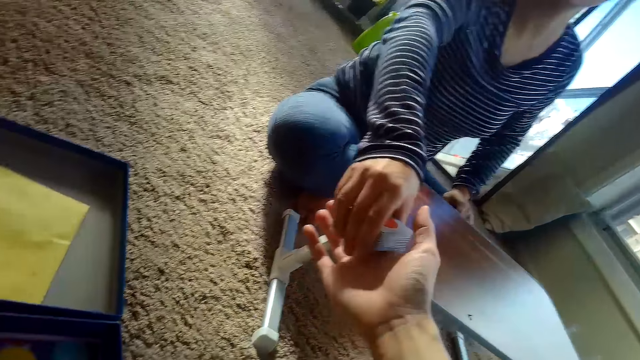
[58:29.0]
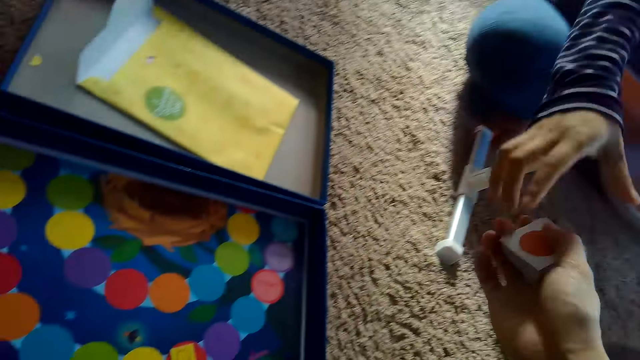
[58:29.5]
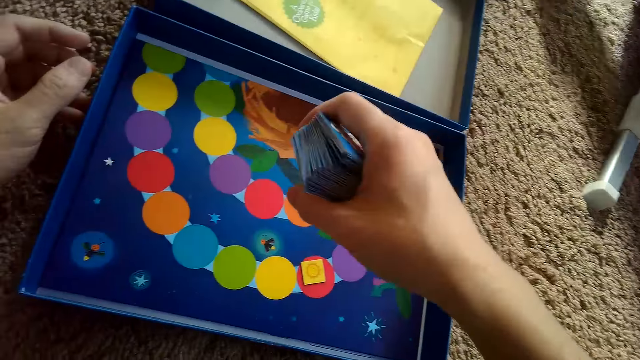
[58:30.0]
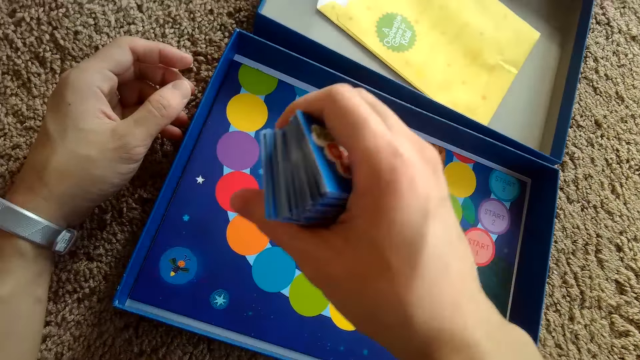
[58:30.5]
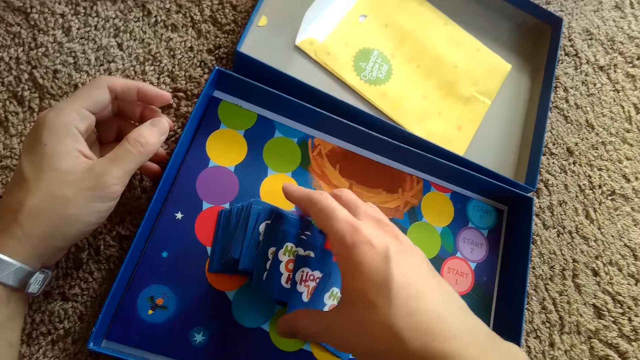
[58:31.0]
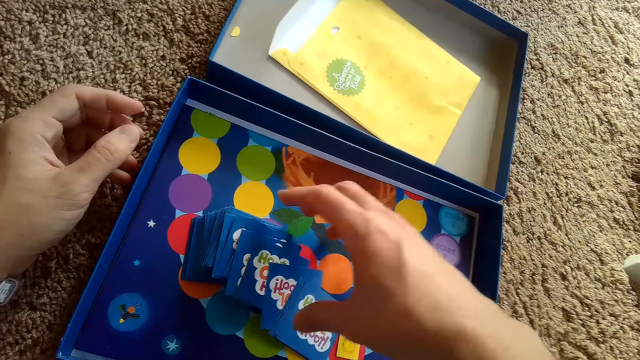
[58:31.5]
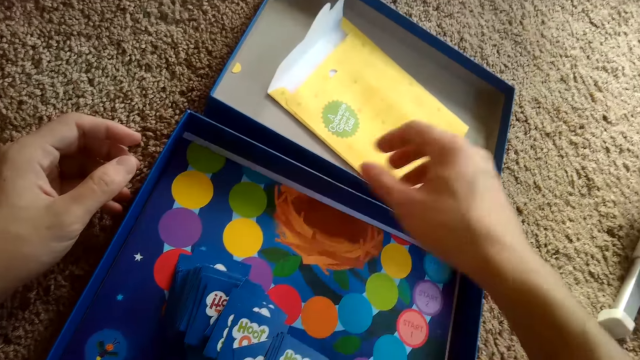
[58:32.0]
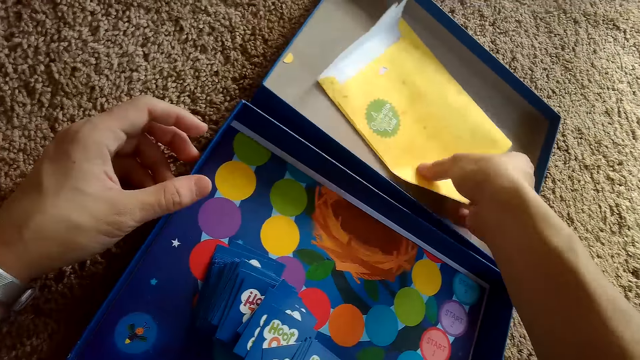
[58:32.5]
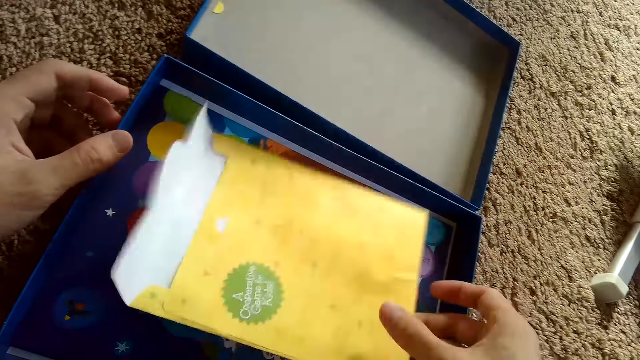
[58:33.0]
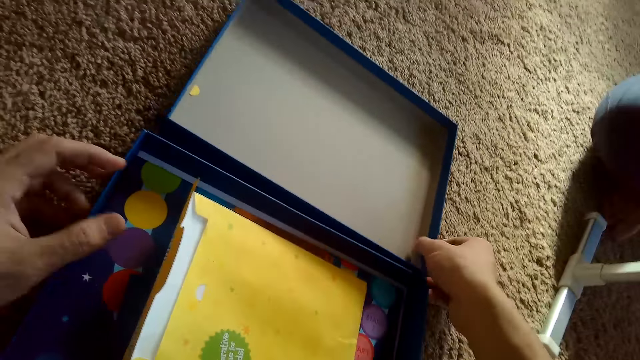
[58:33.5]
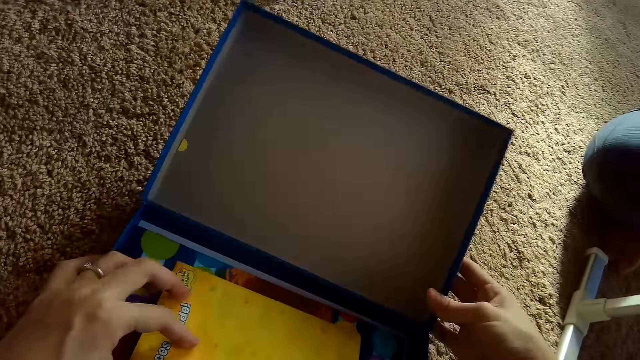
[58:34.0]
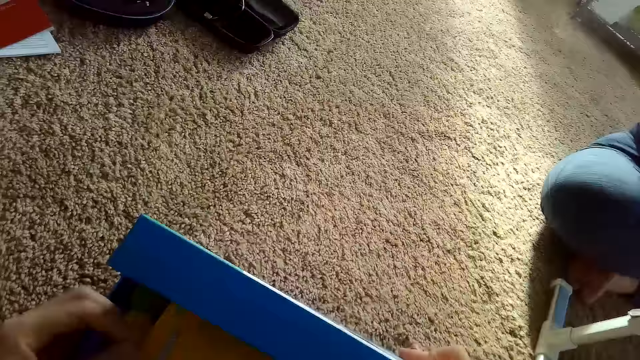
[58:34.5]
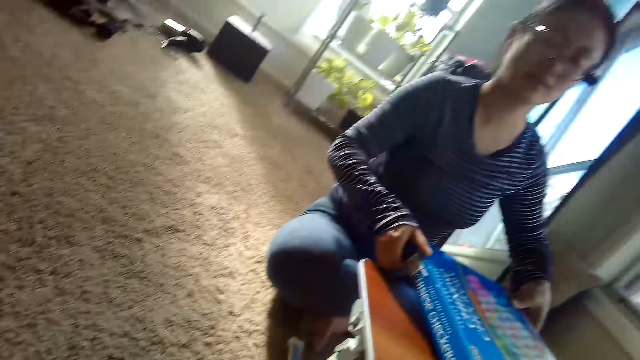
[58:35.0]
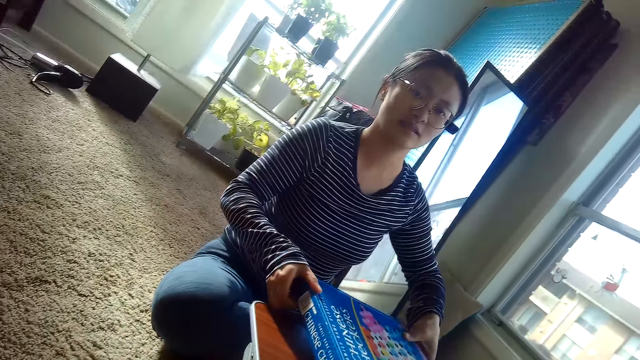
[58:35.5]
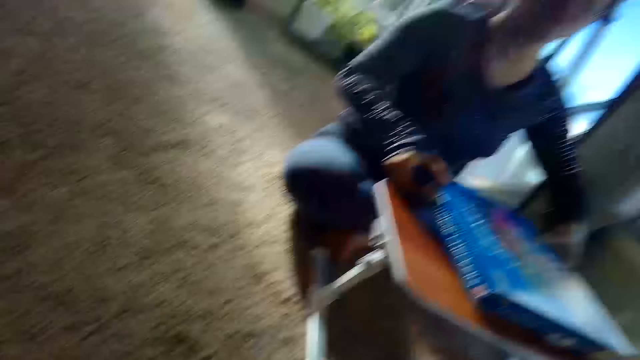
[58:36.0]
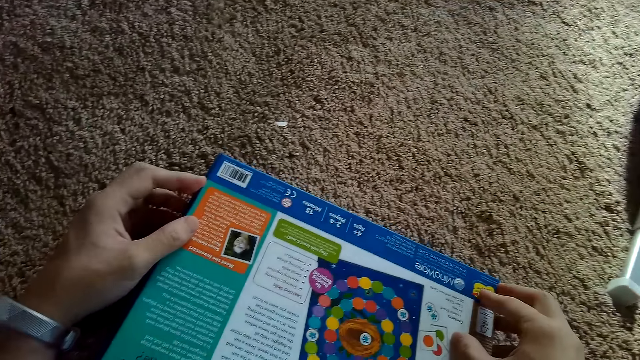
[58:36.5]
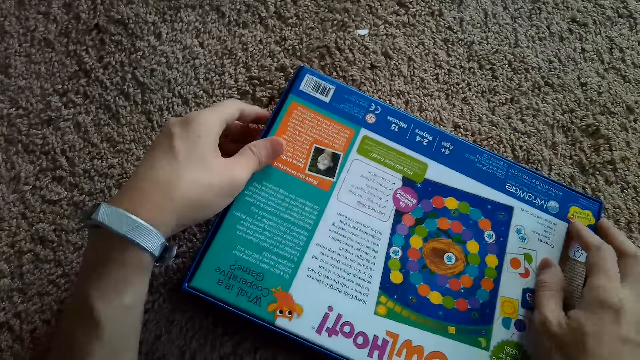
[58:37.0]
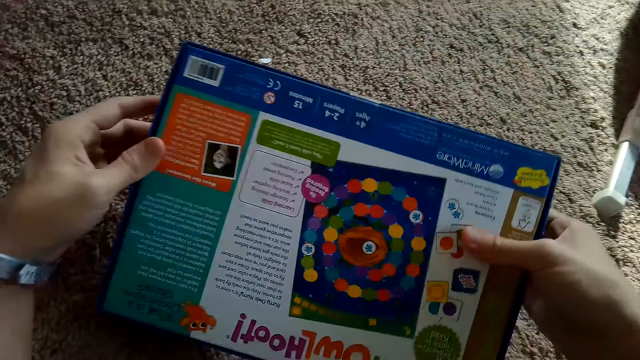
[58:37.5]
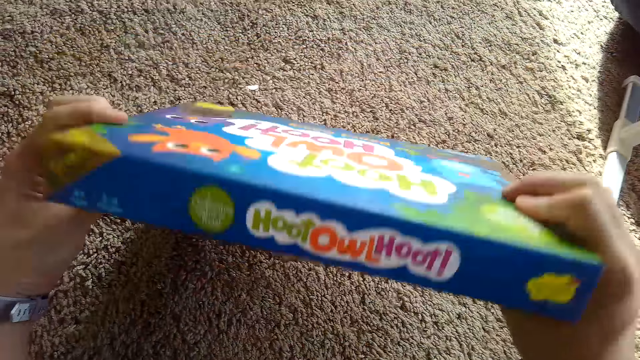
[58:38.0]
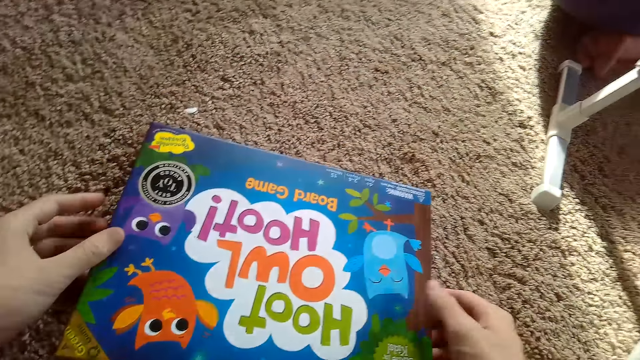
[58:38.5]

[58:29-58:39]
The partner passes a card to the camera wearer. The camera wearer receives the cards from the partner with his right hand. He places the cards in the box of the game board with his right hand. He picks an envelope and places the cards on the envelope. He closes the box of the game board with his right hand. The partner places the Chinese checkers game on the table.

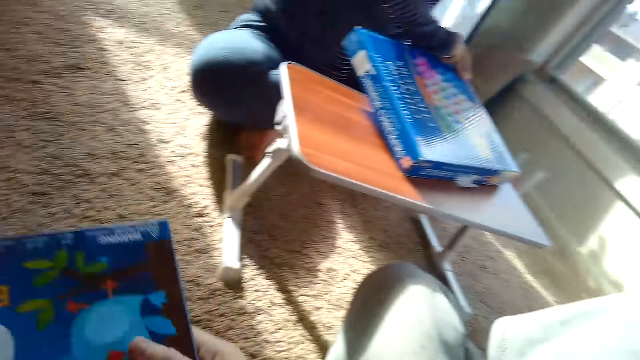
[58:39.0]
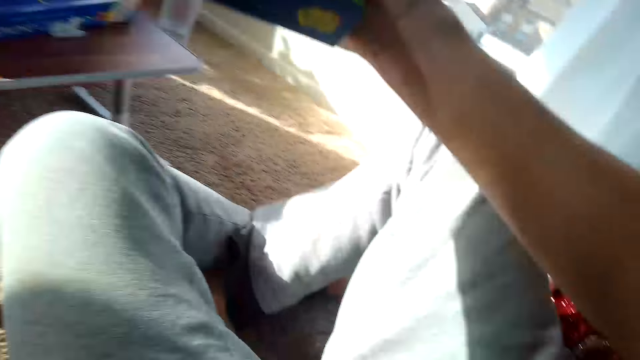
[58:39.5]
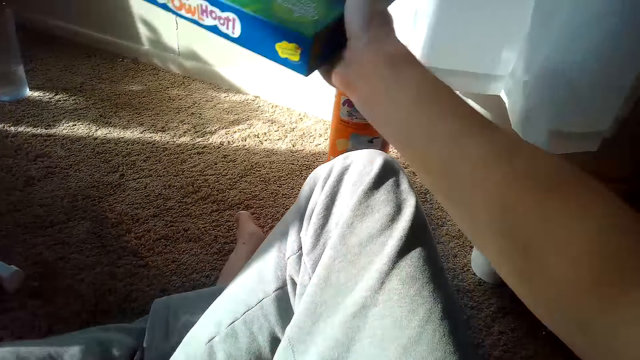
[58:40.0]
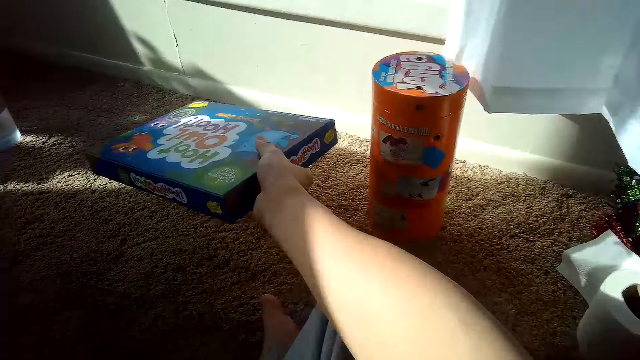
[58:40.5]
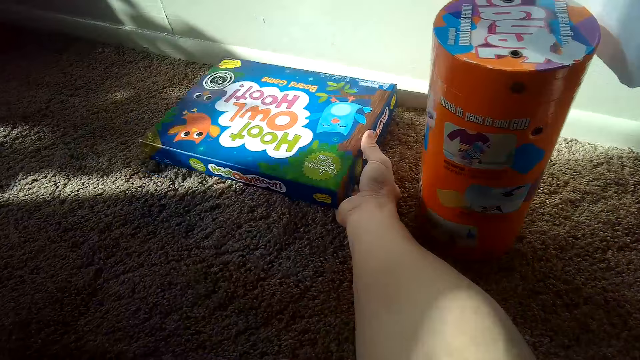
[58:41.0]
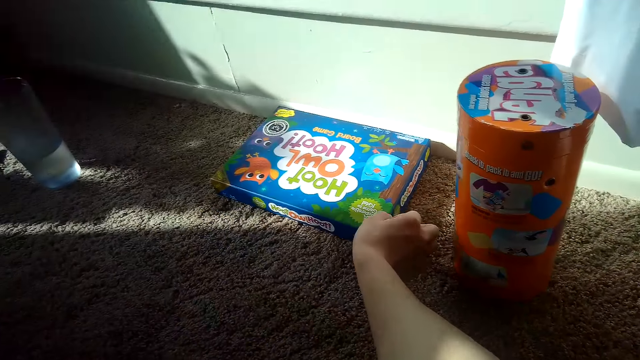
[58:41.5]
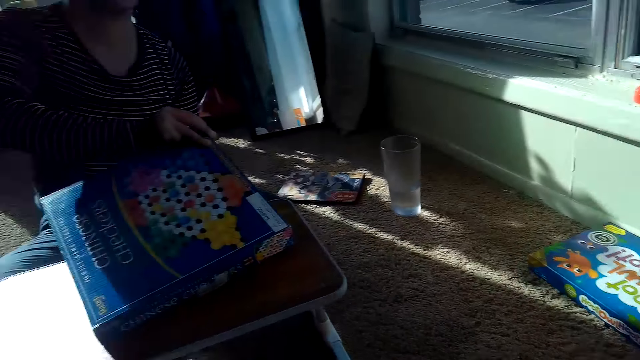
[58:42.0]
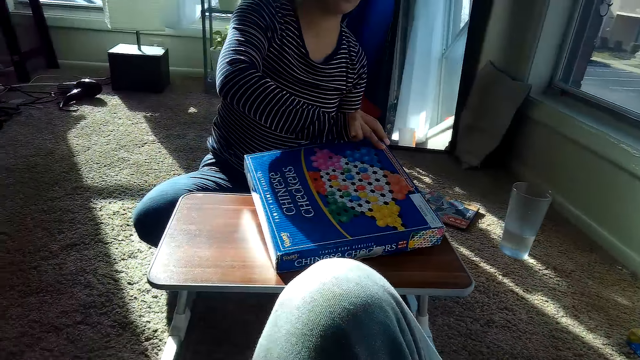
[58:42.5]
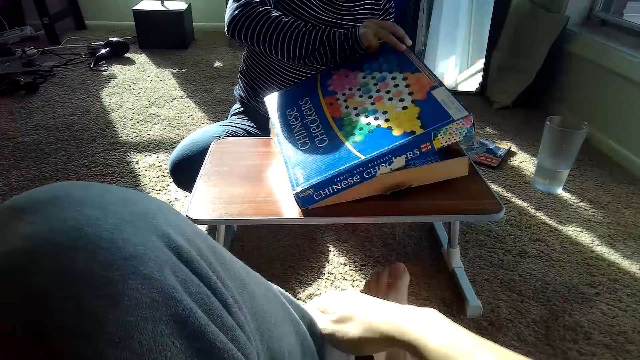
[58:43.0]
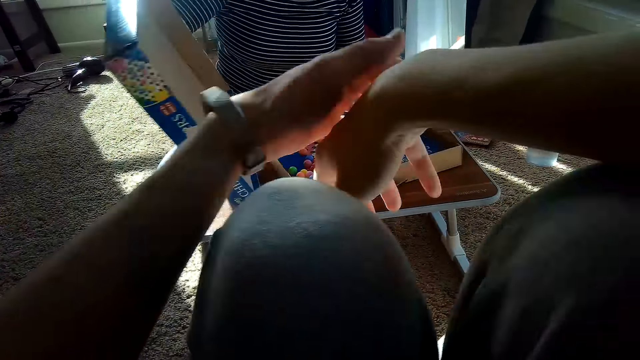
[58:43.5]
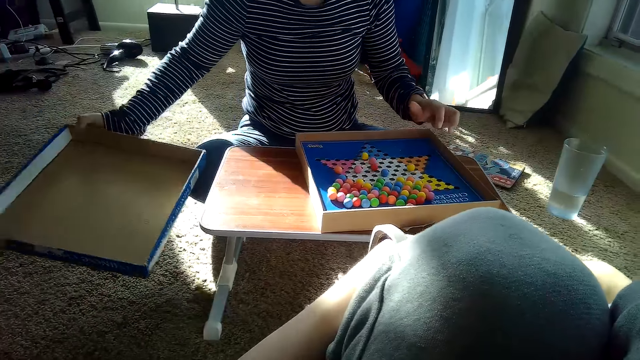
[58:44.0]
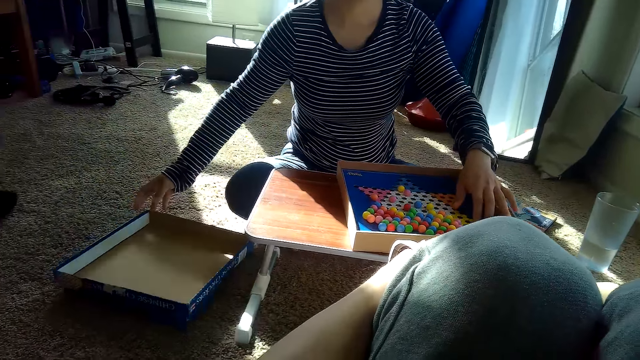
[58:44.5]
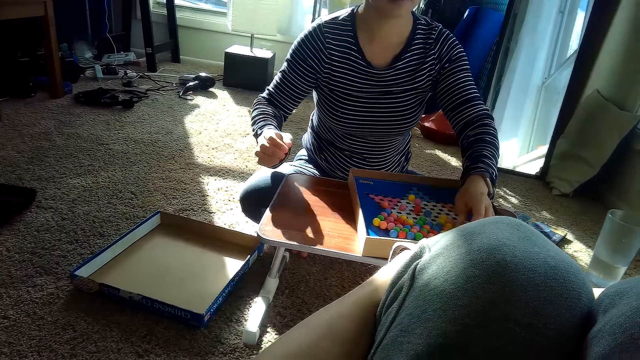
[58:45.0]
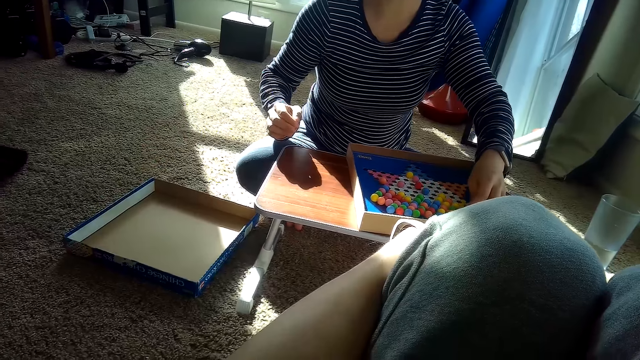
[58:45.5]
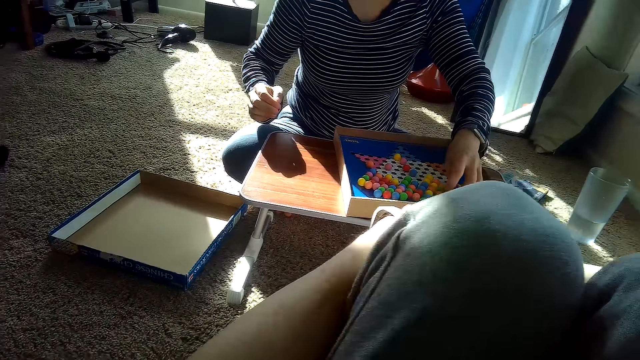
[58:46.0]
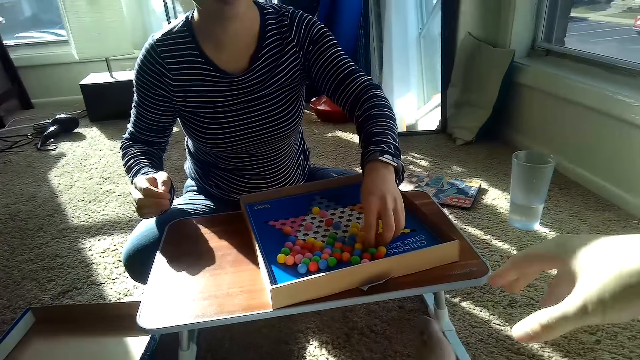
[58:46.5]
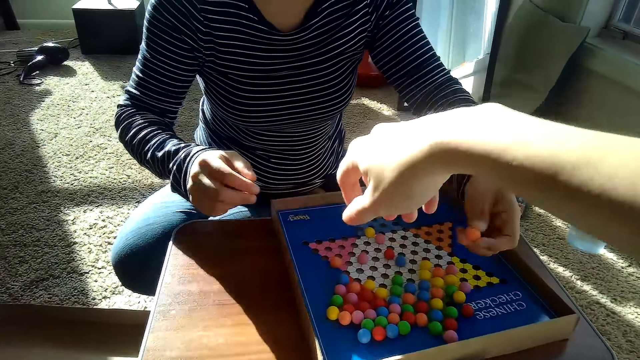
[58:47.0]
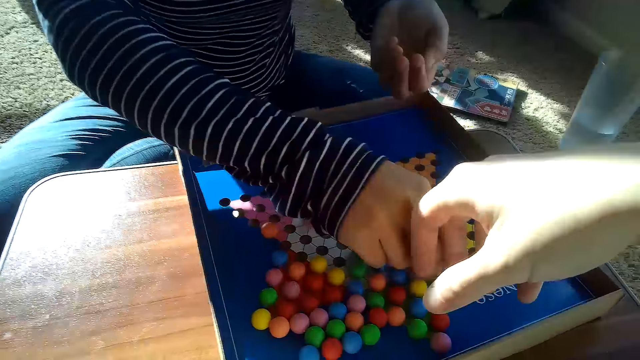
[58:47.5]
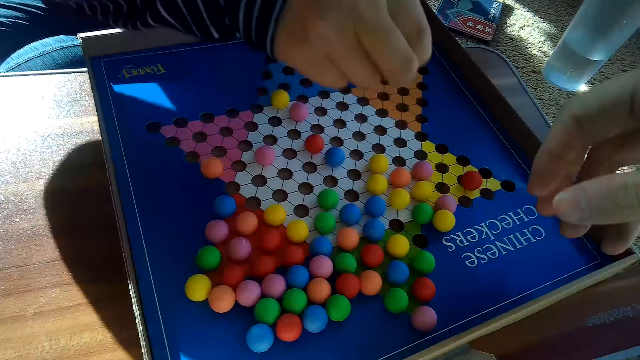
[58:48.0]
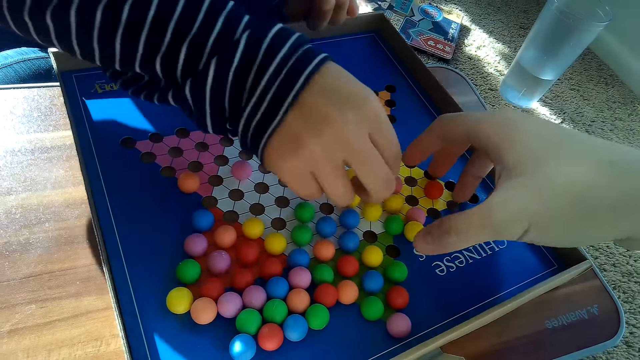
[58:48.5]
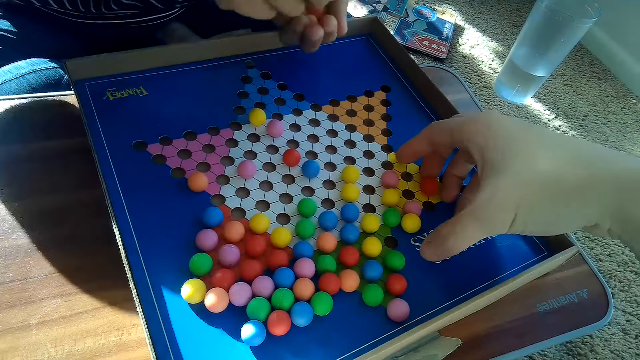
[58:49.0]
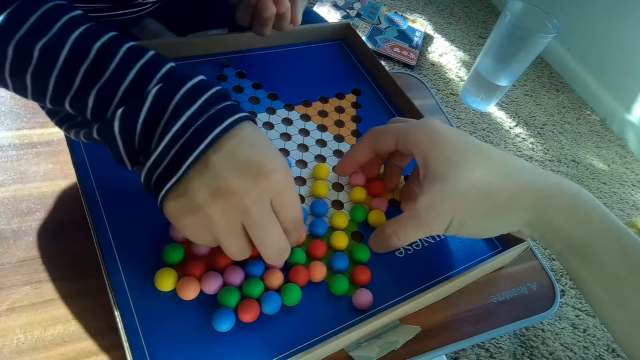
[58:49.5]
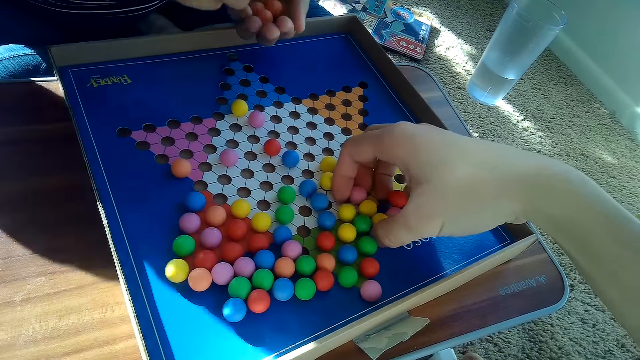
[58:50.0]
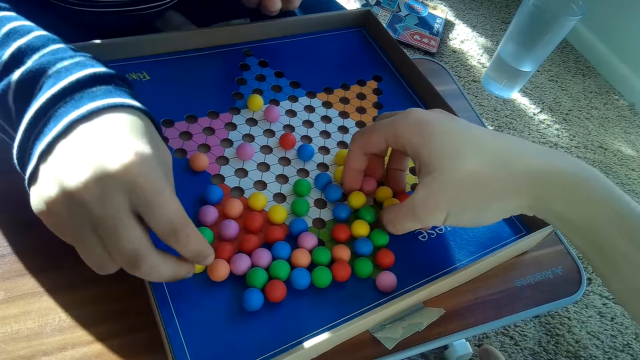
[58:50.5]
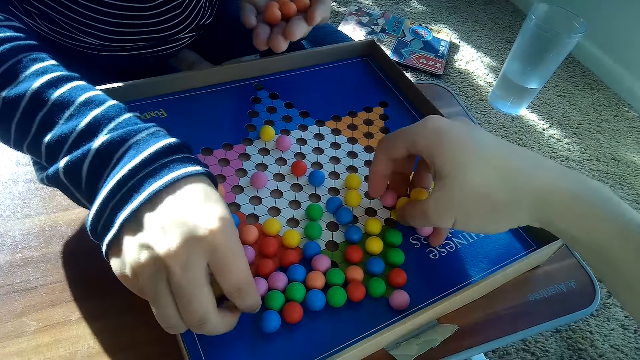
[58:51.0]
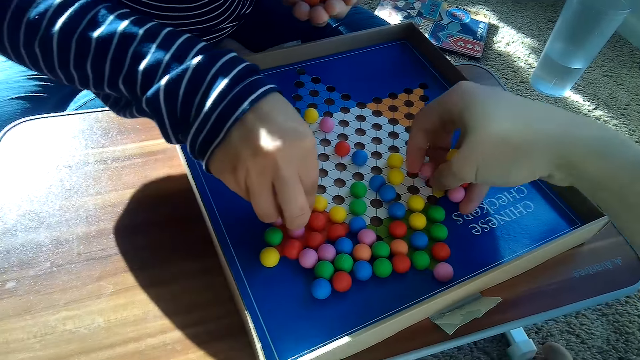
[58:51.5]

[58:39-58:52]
The camera wearer places the box of the game board, the Hoot Owl Hoot game, on the floor with his right hand. The partner opens the box of Chinese checkers with her right hand and puts down the box cover. She picks the balls or marbles in the board game box of Chinese checkers with her right hand. The camera wearer picks up the balls in the board game box of Chinese checkers with his right hand. The partner puts the ball in her right hand in her left hand.
